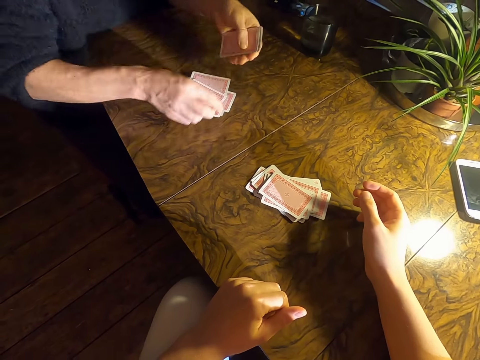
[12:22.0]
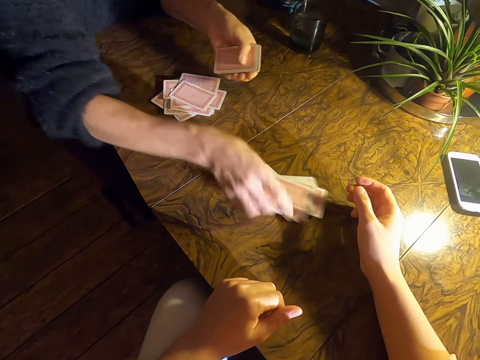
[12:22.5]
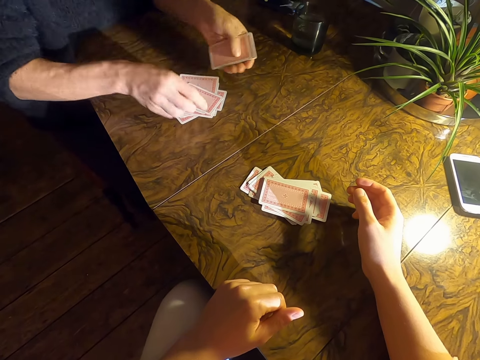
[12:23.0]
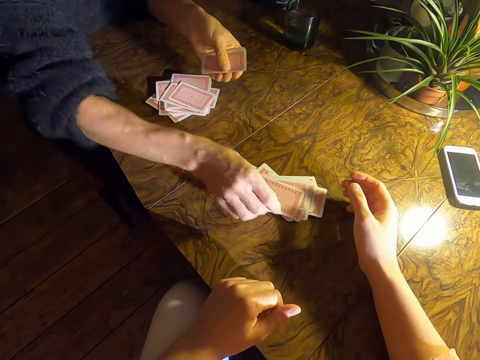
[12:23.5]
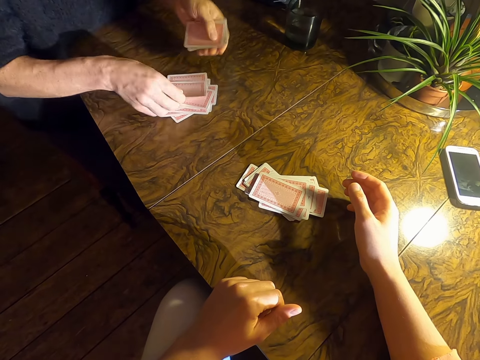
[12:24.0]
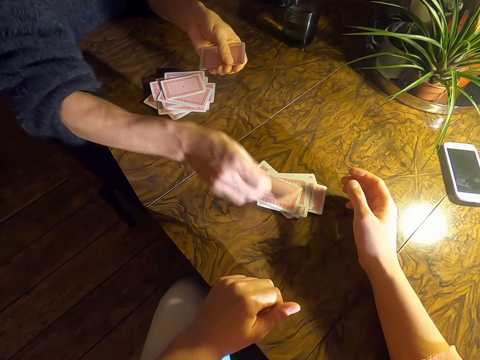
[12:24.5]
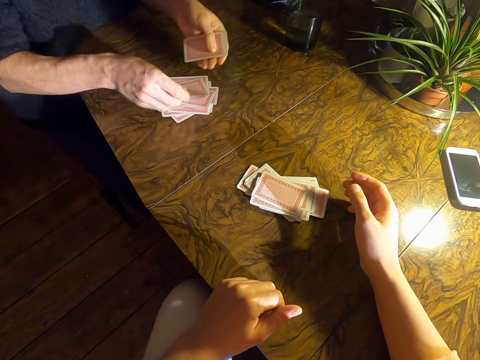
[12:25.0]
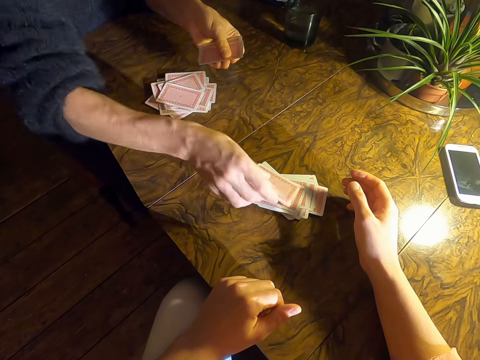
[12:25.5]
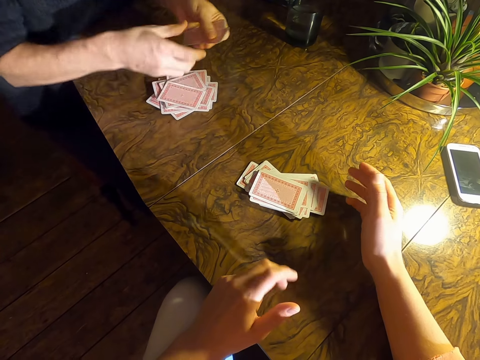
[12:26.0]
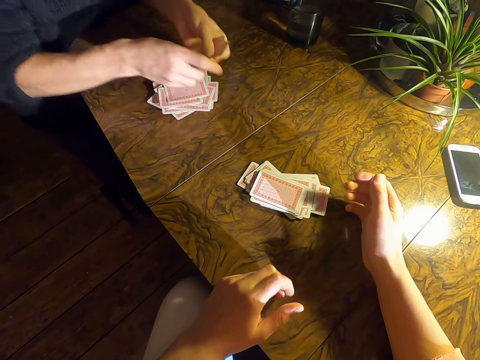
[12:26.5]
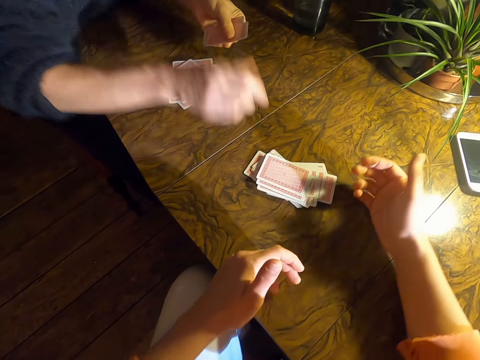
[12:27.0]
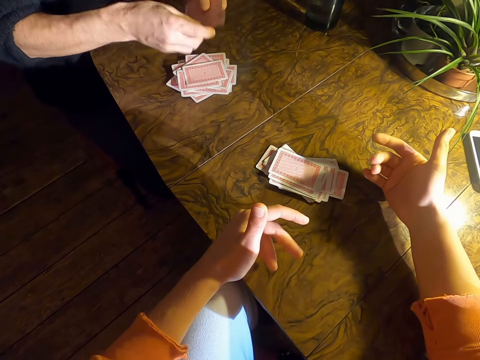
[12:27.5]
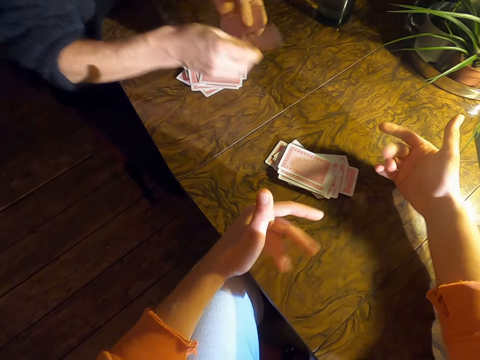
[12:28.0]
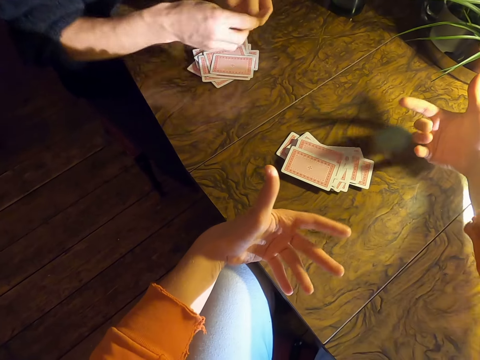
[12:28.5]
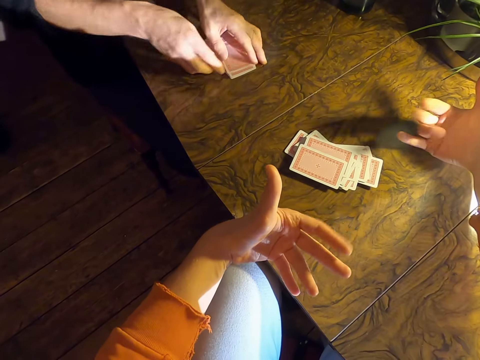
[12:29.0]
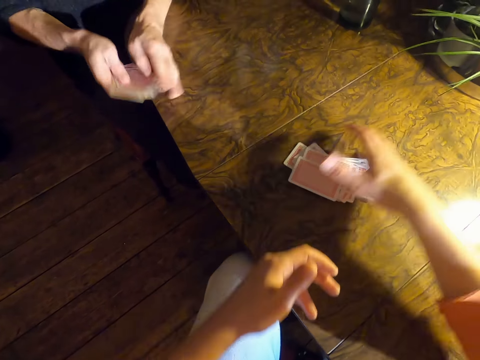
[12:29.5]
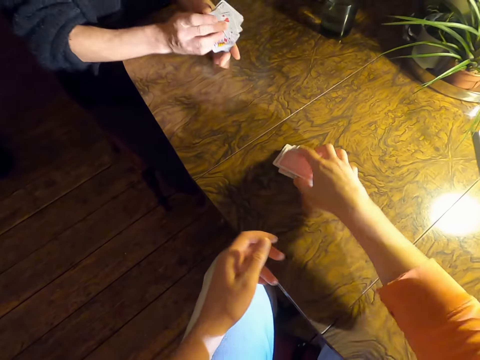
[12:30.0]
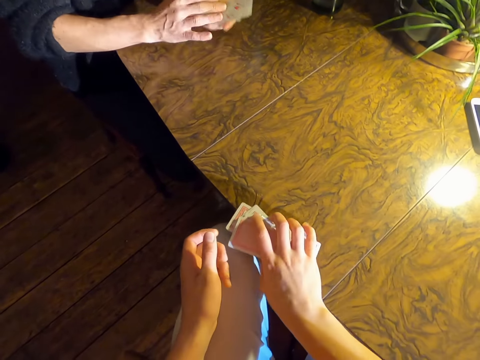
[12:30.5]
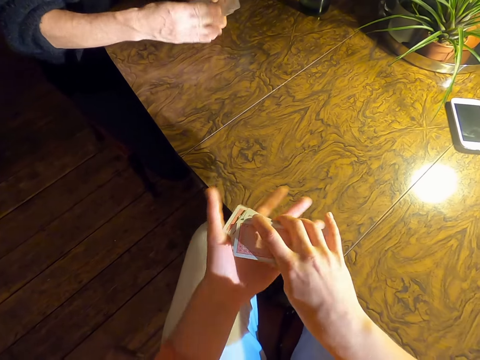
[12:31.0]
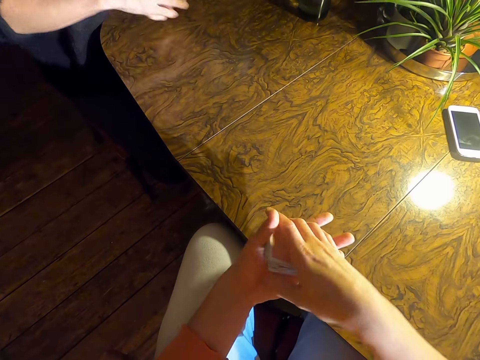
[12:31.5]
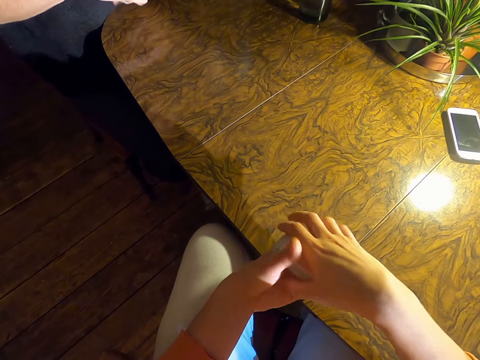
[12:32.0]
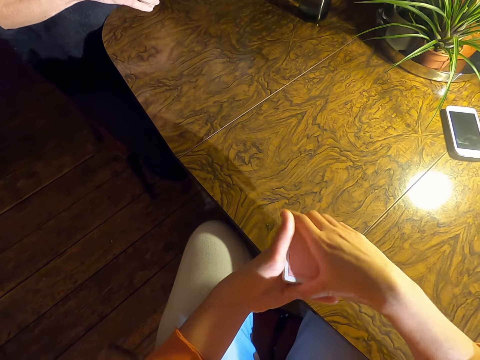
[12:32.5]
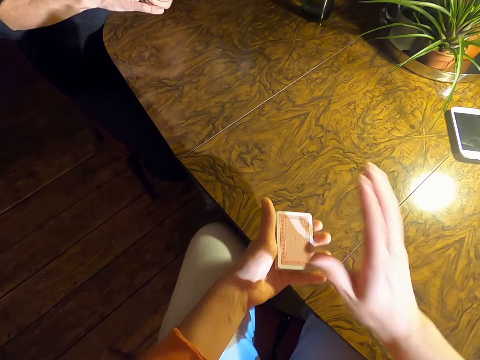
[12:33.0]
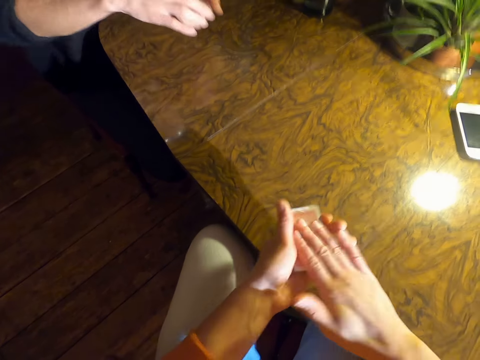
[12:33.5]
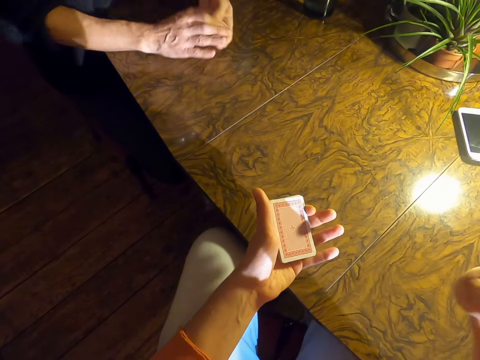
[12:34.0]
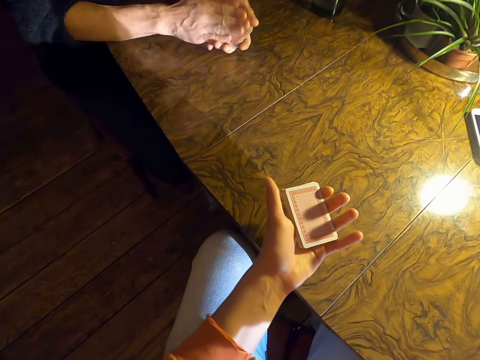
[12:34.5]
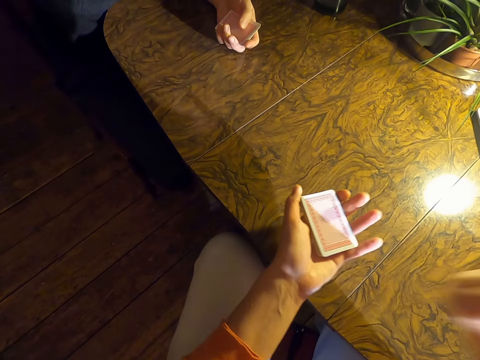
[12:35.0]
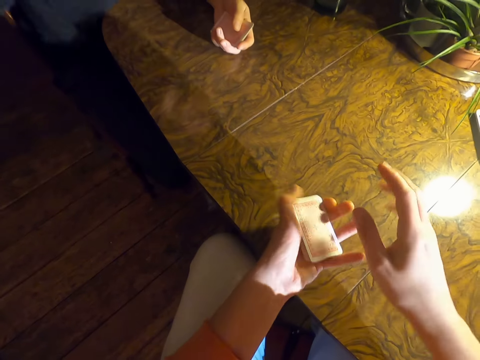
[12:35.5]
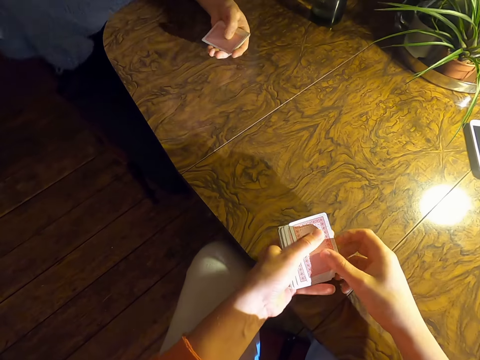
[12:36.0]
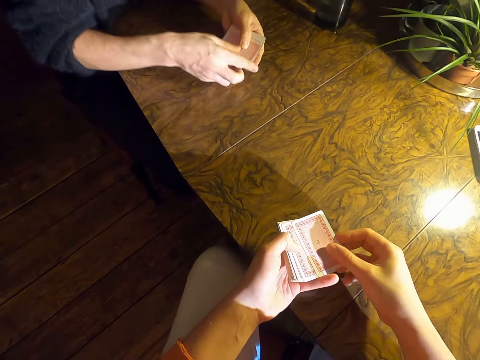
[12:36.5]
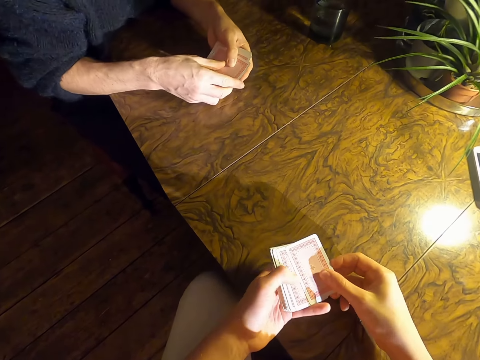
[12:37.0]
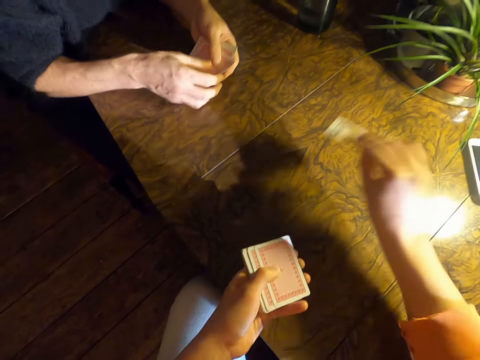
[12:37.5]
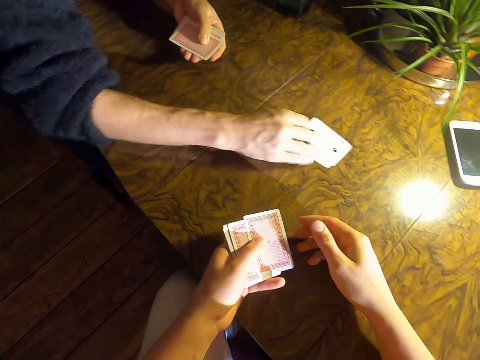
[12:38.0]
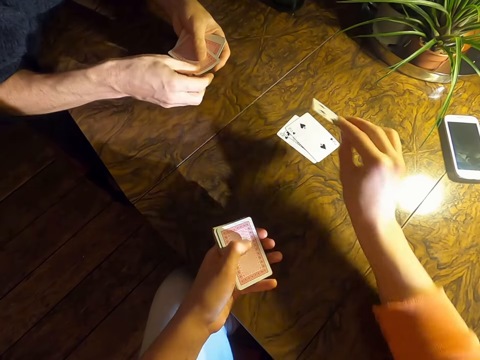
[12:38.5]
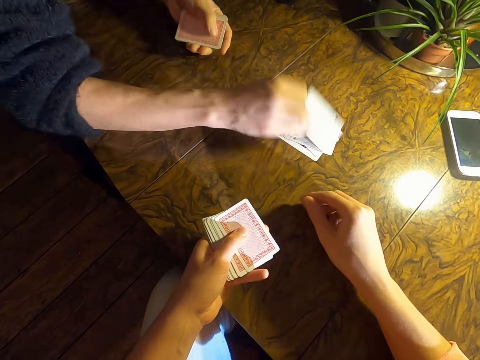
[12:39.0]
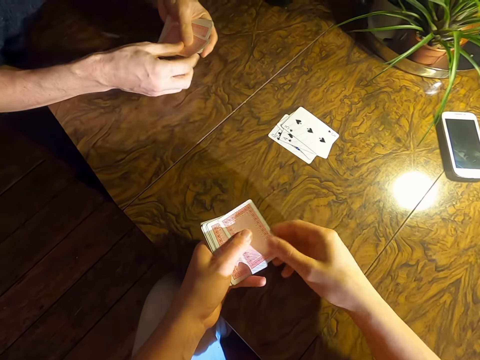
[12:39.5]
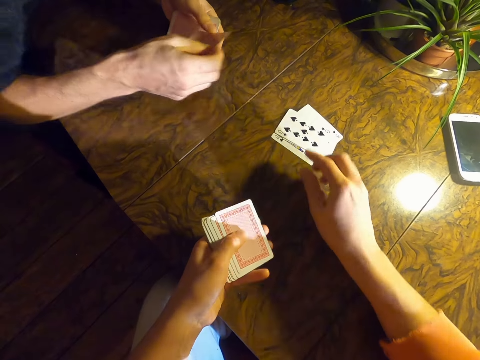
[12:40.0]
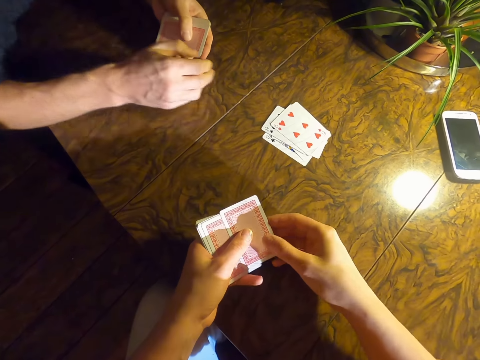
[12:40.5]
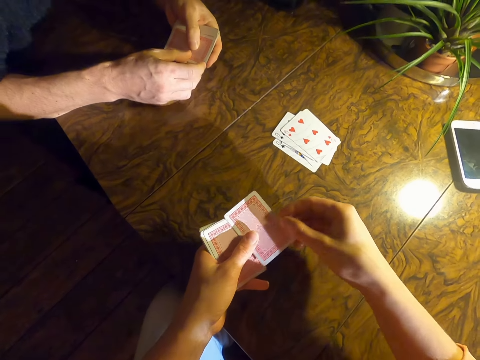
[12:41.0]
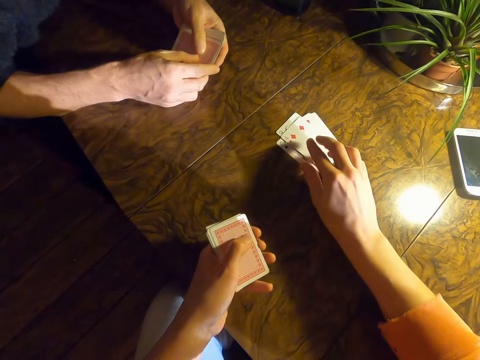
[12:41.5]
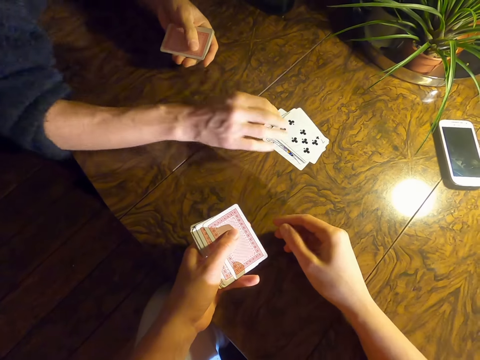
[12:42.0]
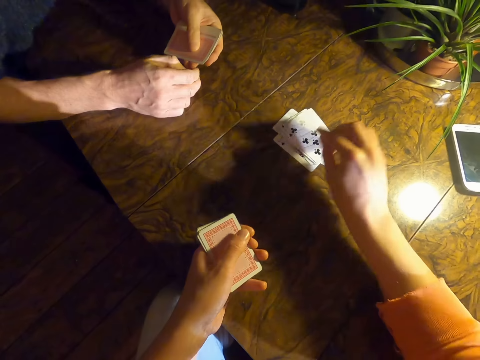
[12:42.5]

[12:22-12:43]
The camera wearer looks around the table. A man places cards on the table and picks cards on the table. The camera wearer picks cards on the table. The man aligns the cards on his hands. The camera wearer aligns the cards on his hands and knocks the cards. The man knocks the cards and arranges the cards. The camera wearer arranges the cards. The man touches something. The camera wearer converses with the man. He plays cards with the man.

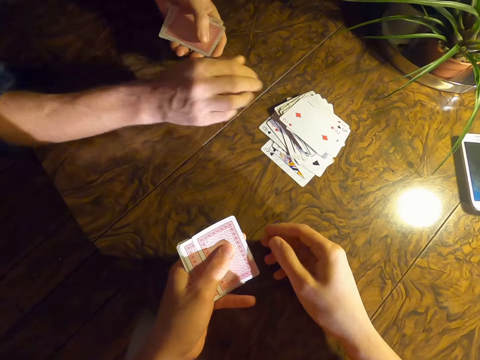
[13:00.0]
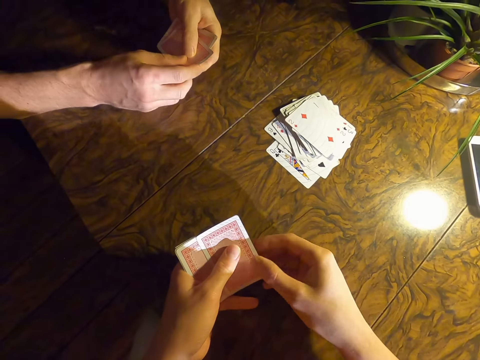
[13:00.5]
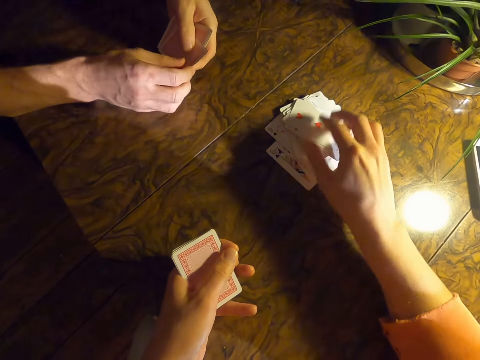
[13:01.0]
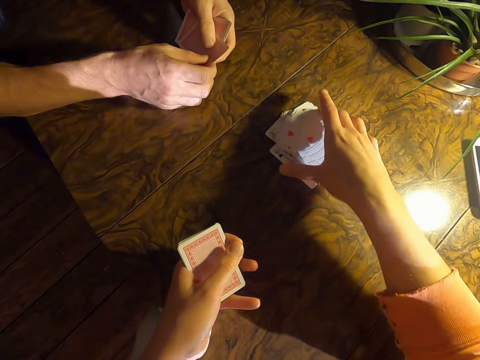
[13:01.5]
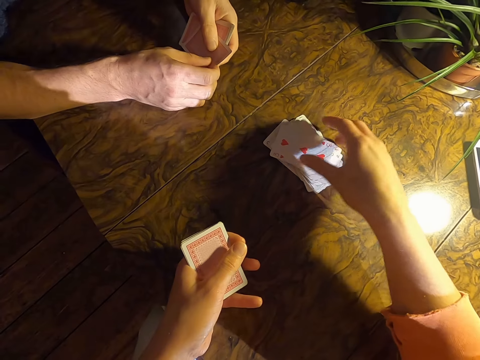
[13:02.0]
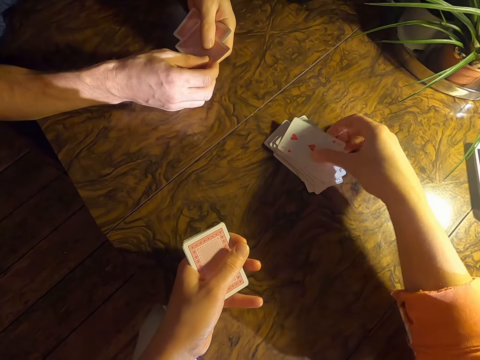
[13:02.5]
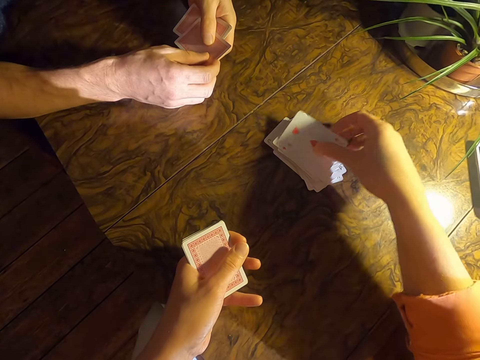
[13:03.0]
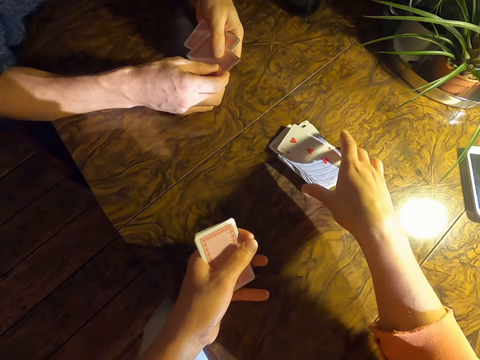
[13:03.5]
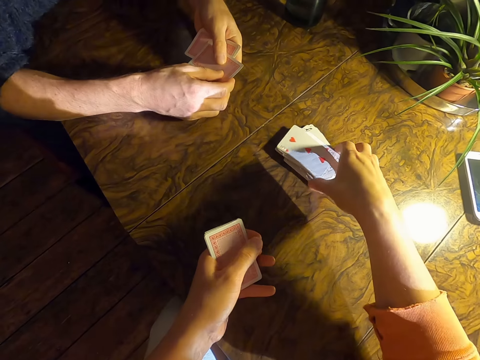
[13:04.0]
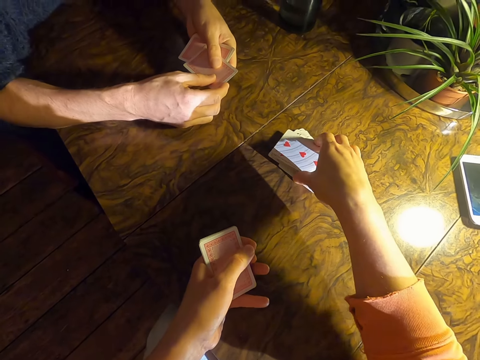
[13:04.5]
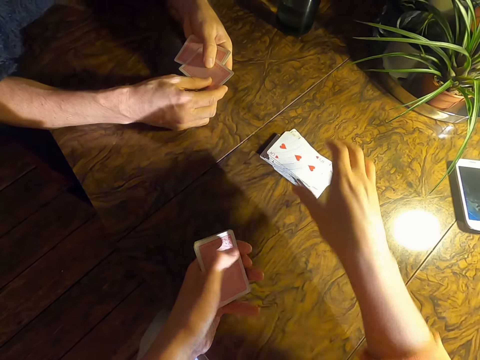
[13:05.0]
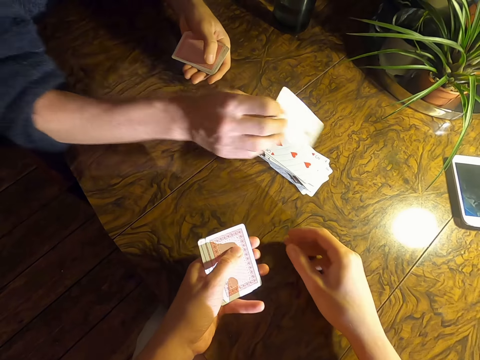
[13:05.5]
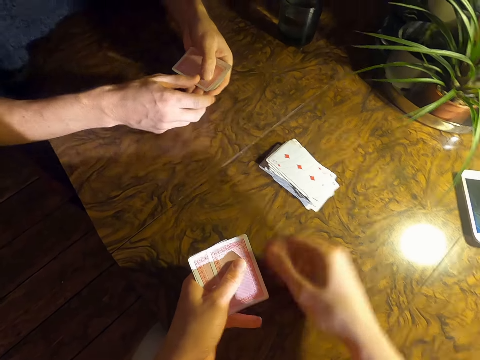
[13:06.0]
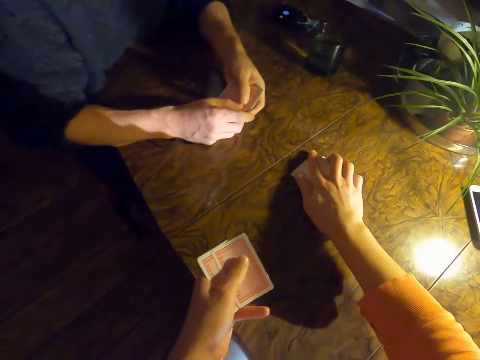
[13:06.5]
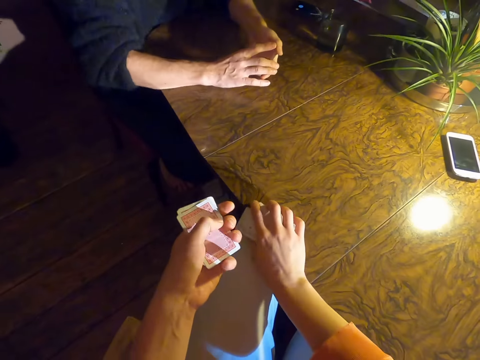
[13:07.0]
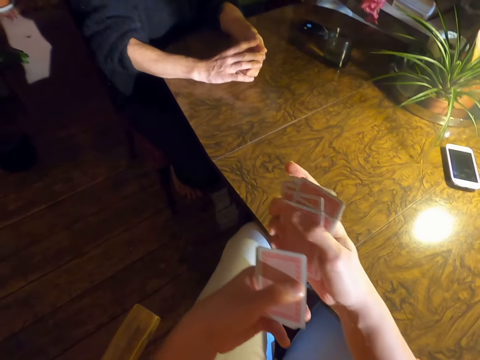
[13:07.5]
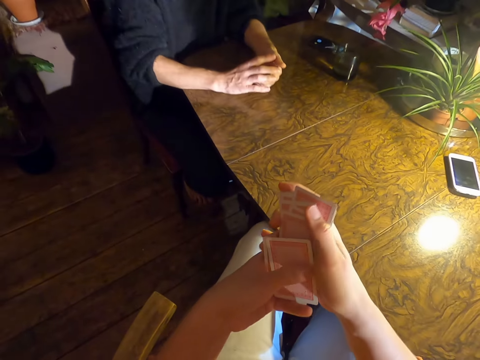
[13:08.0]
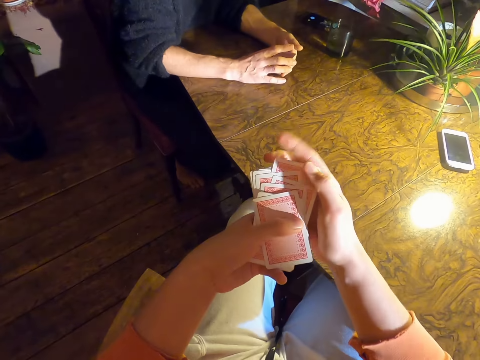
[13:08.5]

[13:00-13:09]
The camera wearer aligns the cards on the table. They play cards with a man. The man plays the cards. The camera wearer holds the cards and picks the cards.
